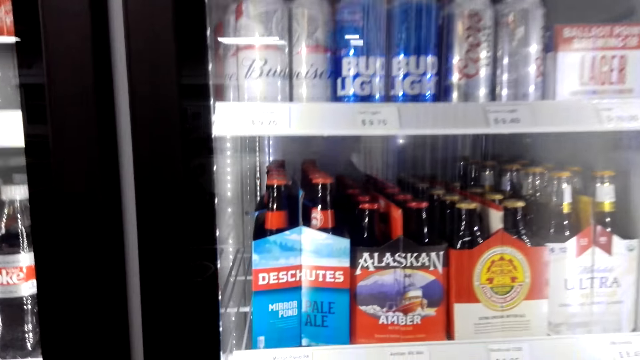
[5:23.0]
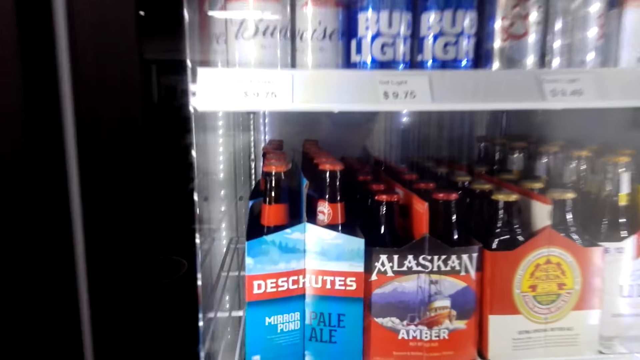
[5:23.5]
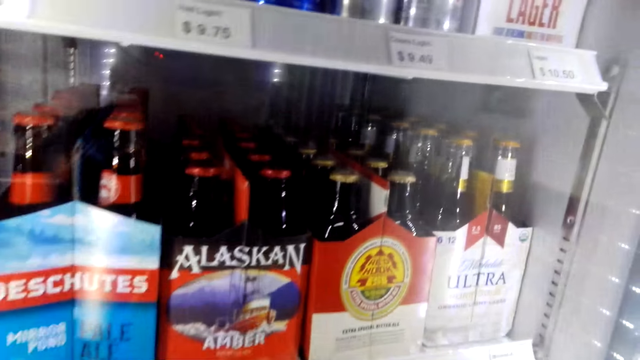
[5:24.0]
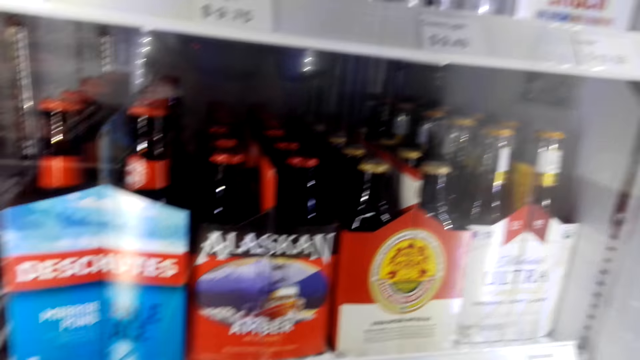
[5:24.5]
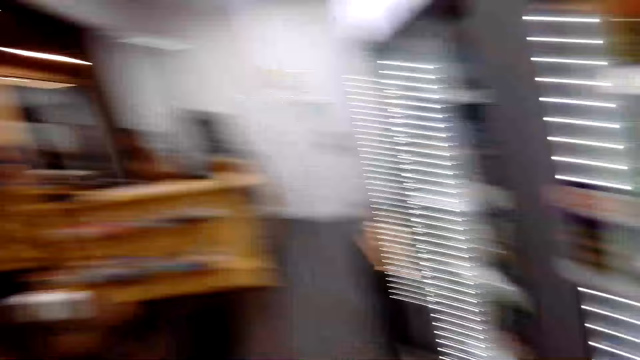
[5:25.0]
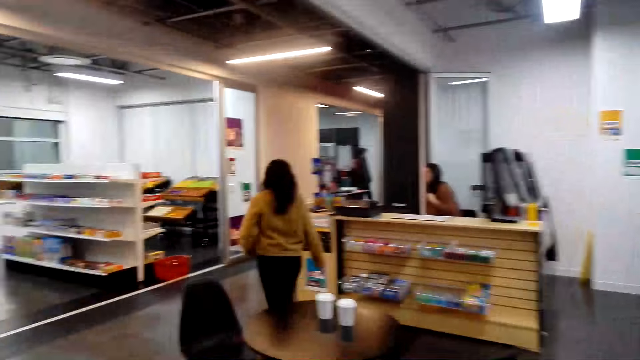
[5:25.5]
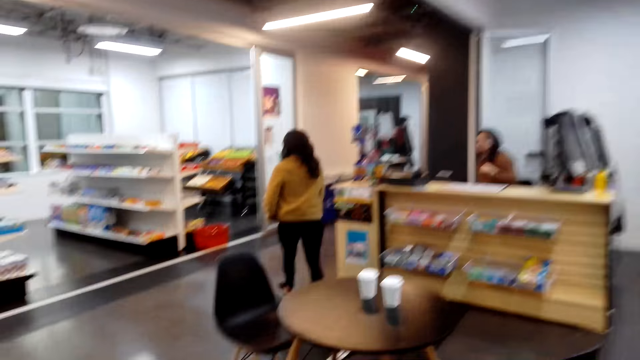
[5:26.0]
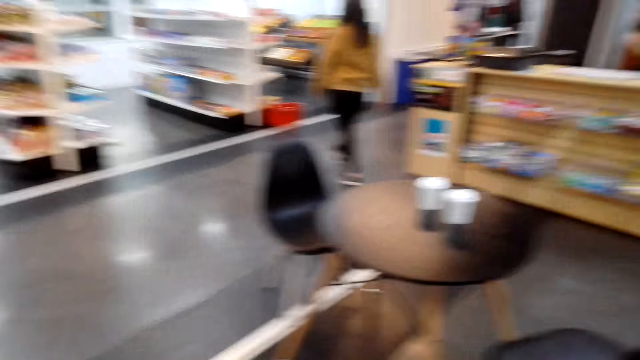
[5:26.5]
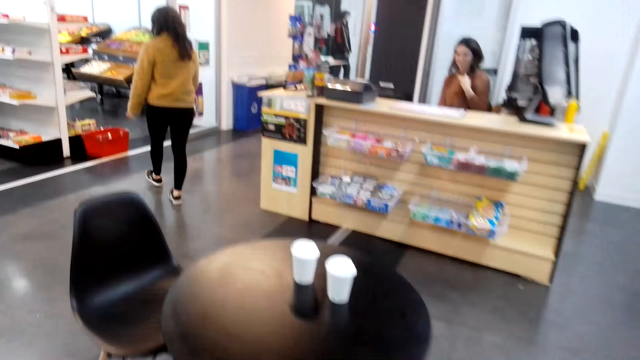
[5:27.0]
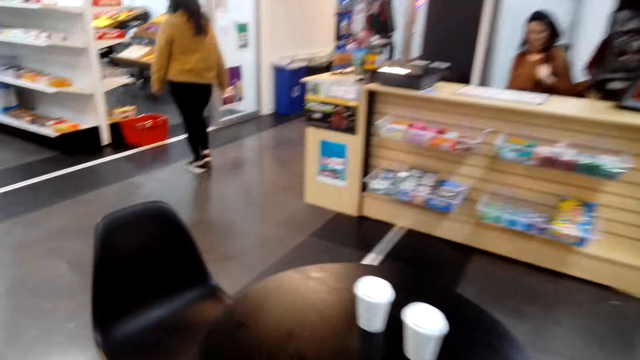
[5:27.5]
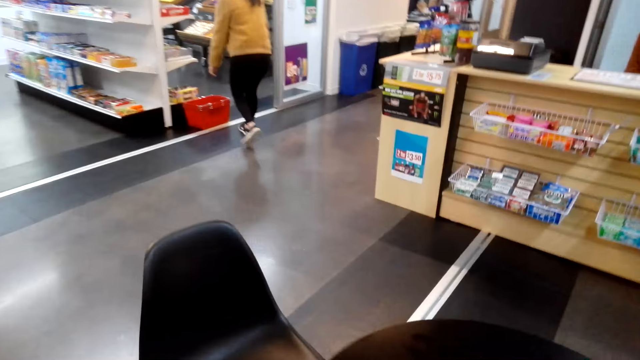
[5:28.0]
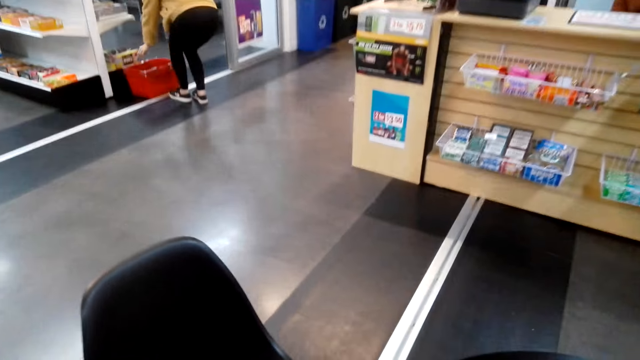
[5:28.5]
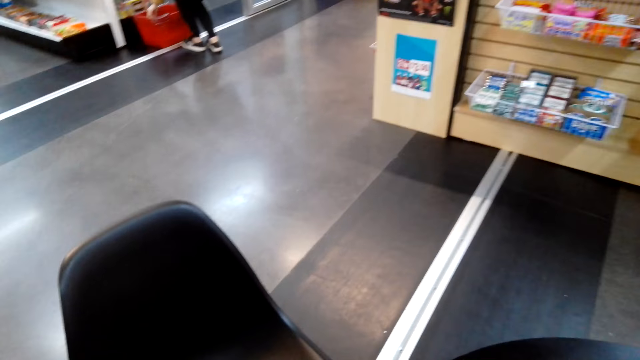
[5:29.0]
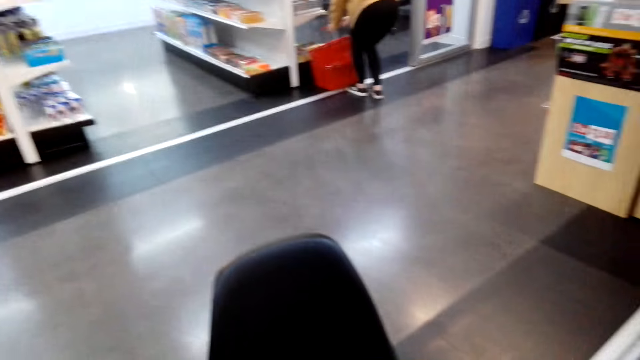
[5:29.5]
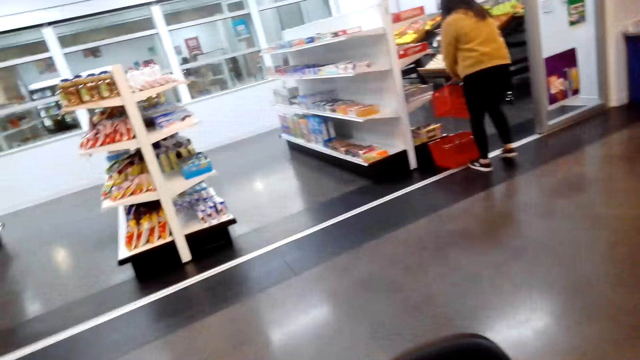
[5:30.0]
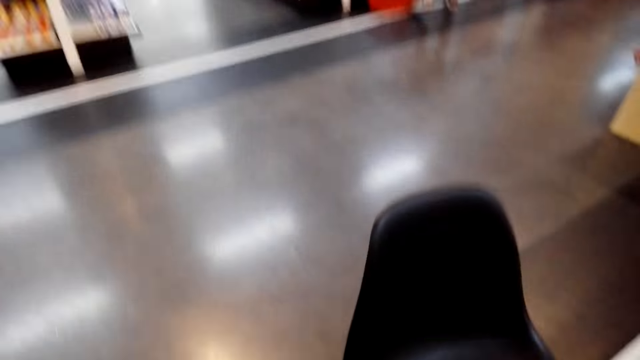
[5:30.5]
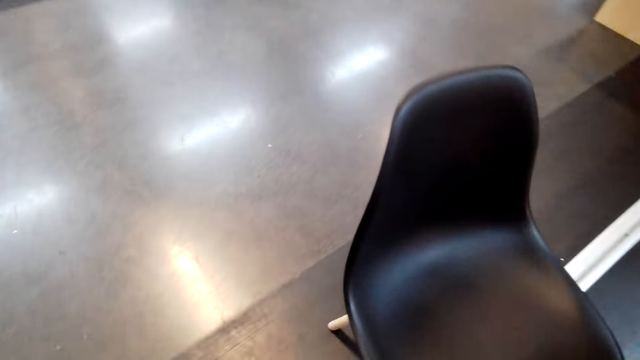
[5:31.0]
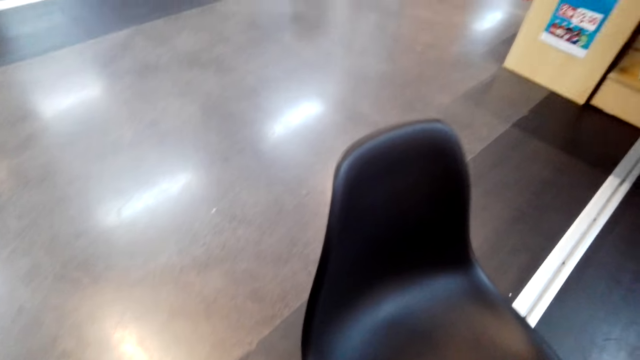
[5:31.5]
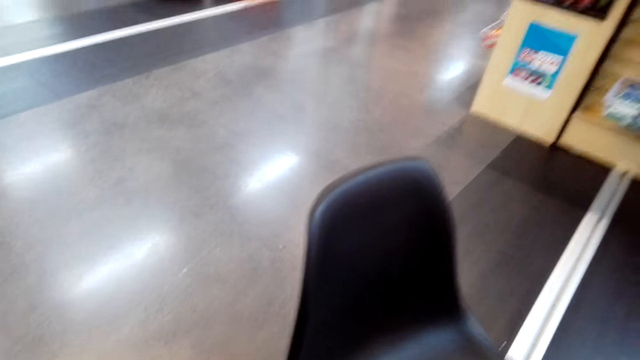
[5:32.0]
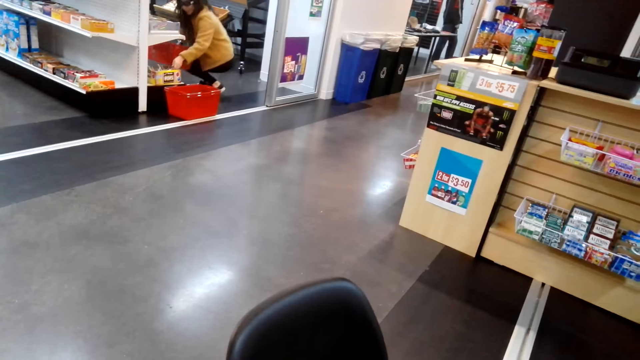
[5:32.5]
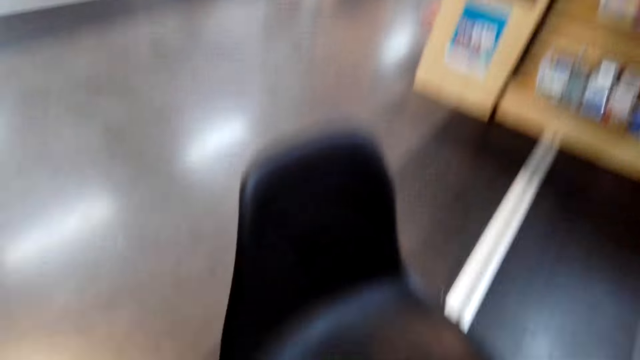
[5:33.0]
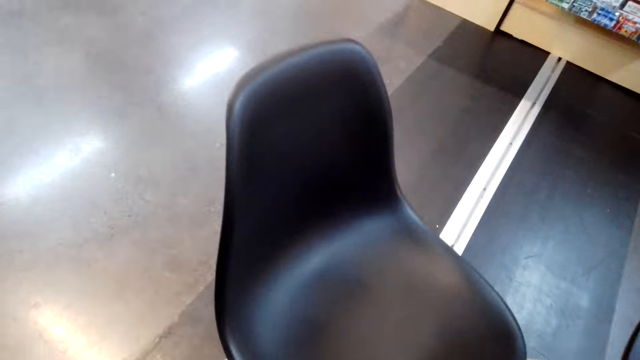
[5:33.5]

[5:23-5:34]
The camera wearer walks around the store. A lady walks in the building. The camera wearer settles at a table.

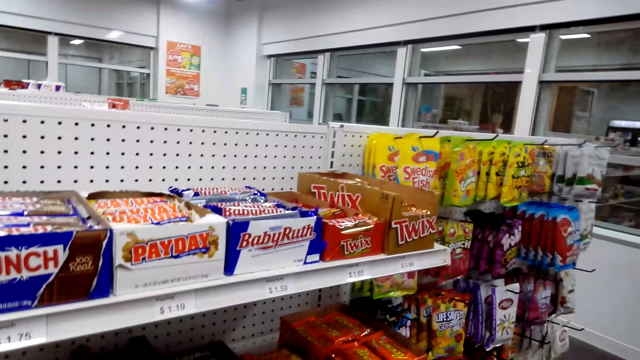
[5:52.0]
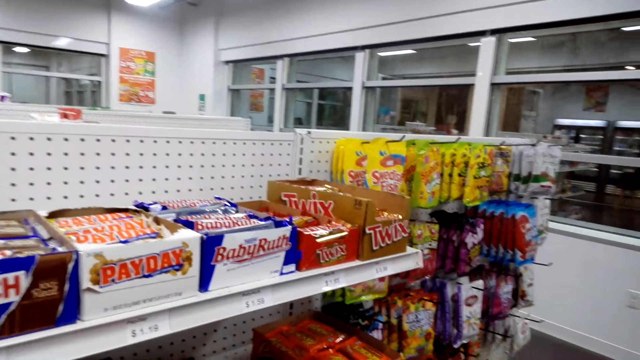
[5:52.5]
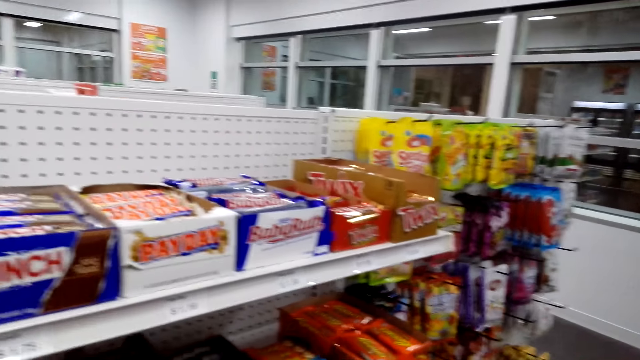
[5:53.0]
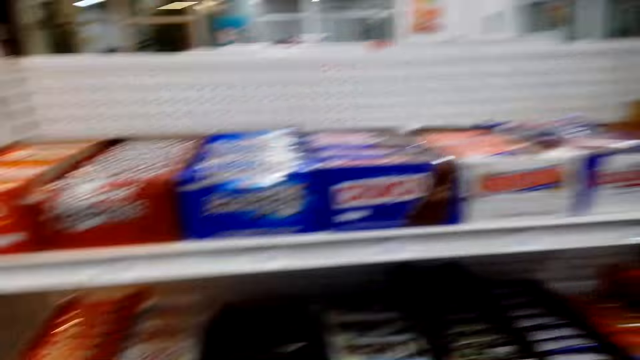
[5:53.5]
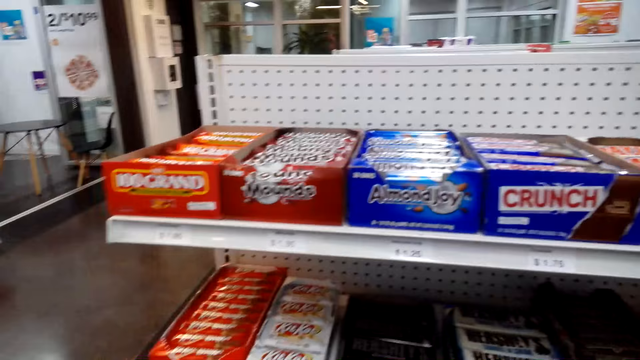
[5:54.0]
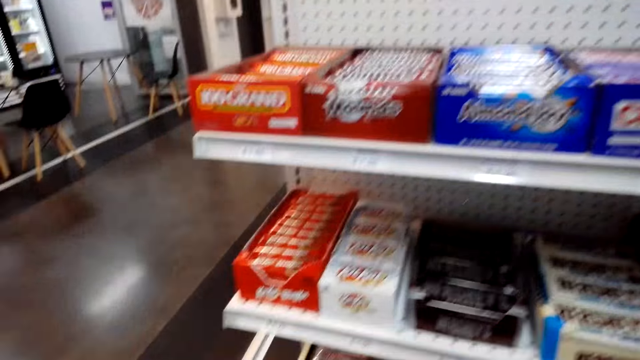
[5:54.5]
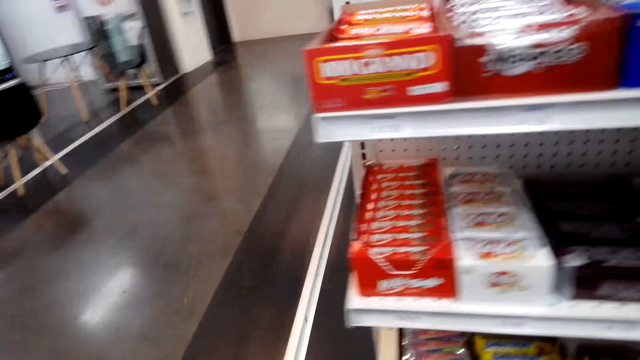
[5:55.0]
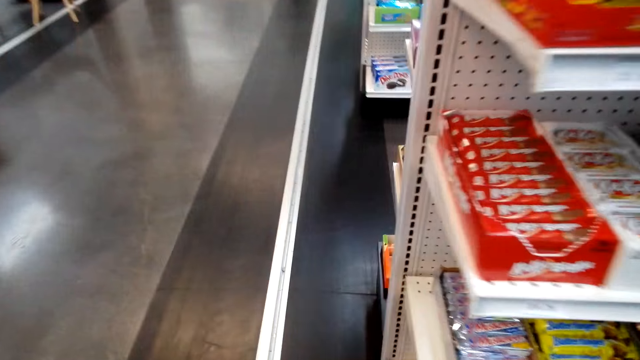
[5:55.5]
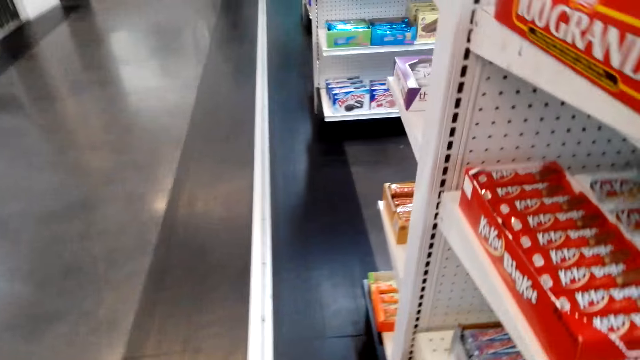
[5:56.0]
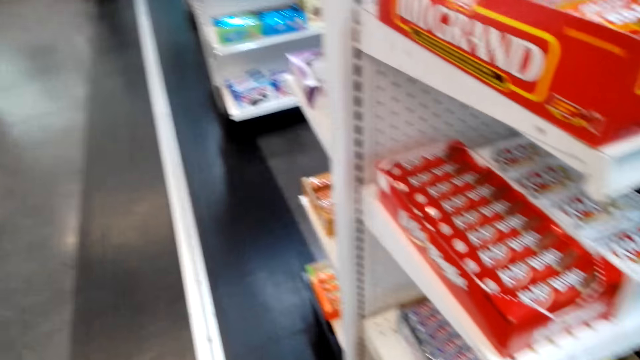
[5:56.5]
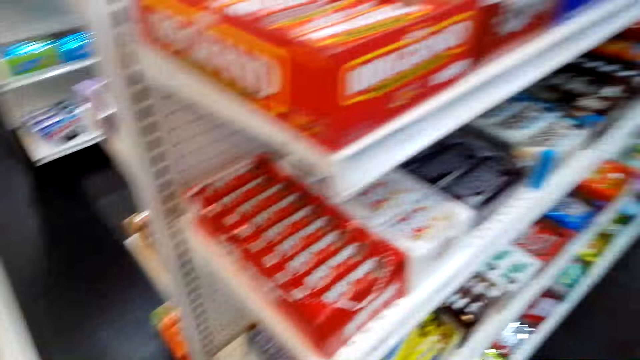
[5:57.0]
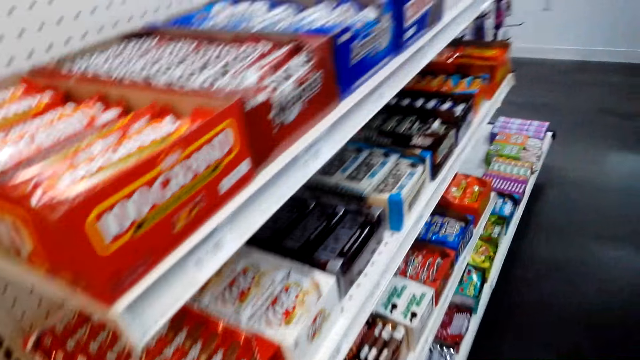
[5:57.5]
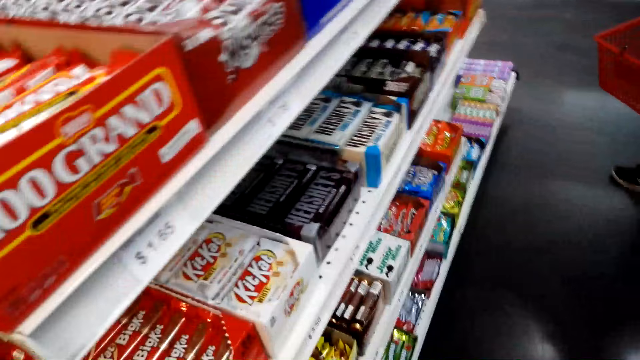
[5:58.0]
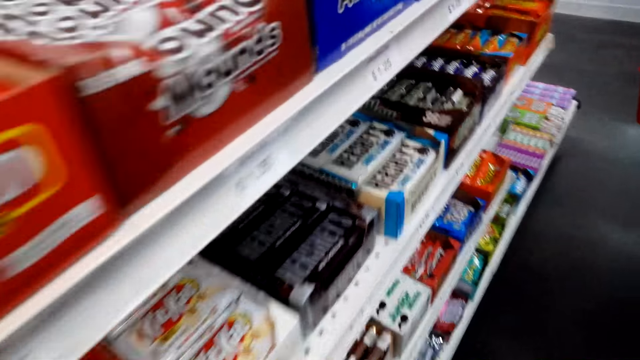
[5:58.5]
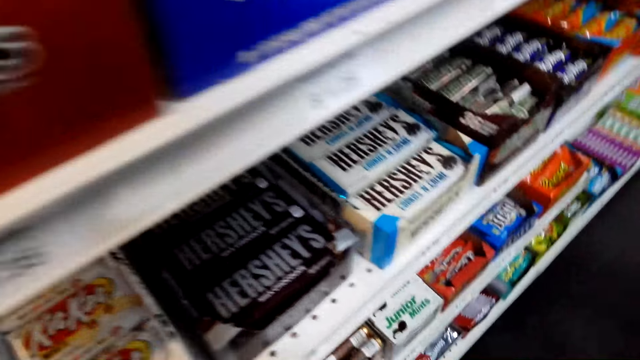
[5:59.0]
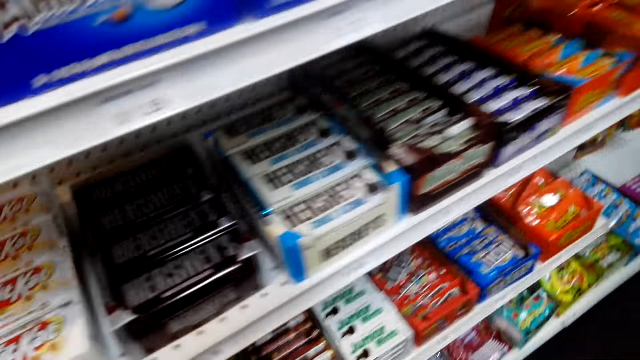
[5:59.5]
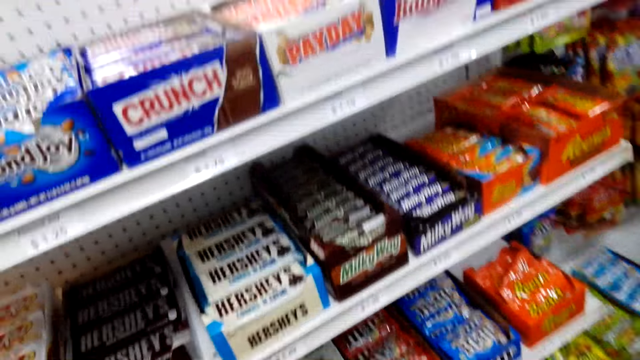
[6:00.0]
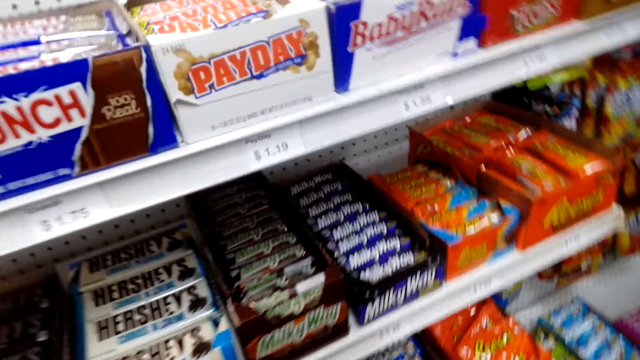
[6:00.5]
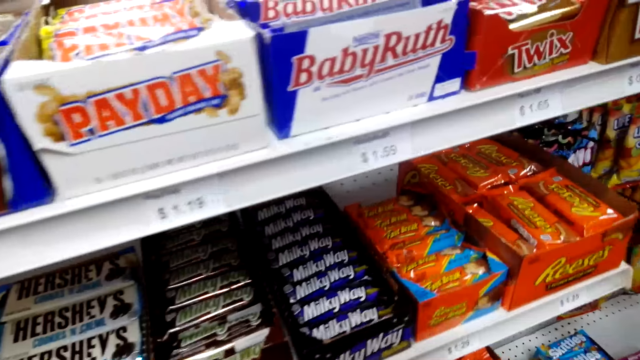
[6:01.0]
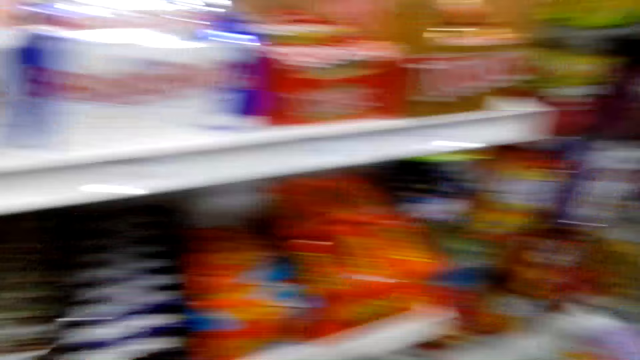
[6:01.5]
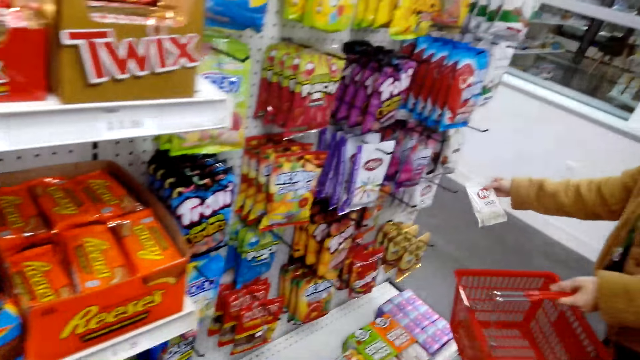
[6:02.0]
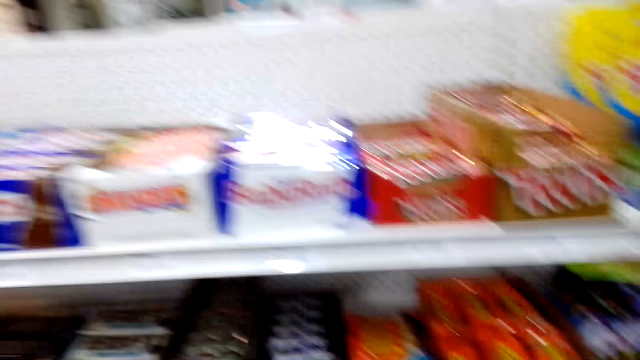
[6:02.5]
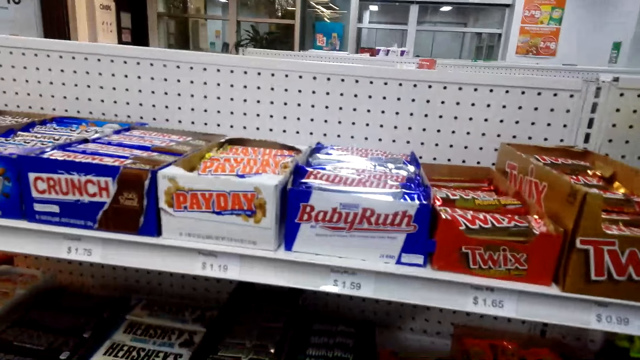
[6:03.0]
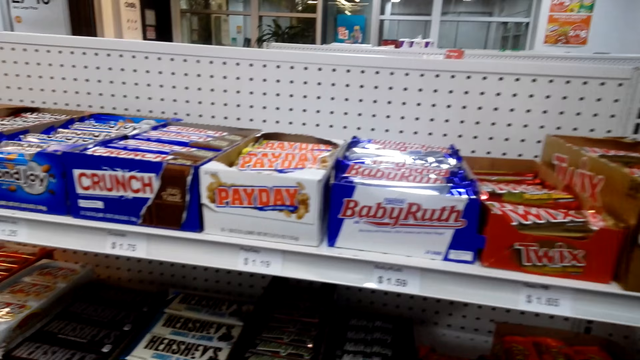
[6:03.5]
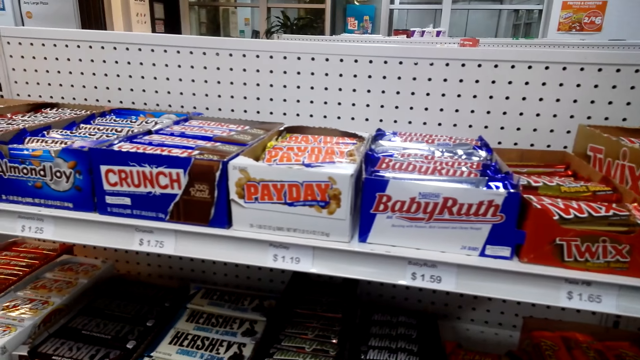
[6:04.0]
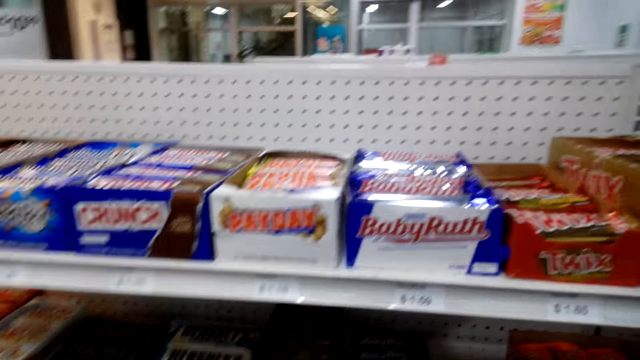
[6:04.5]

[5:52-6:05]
The camera wearer looks around the shelf. They talk to a lady.
